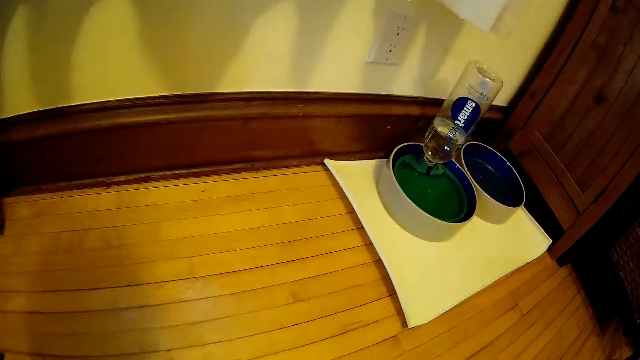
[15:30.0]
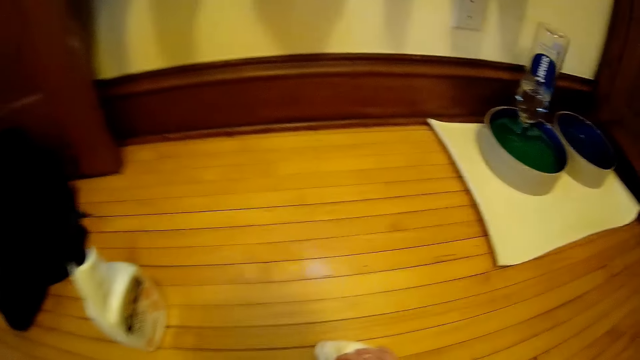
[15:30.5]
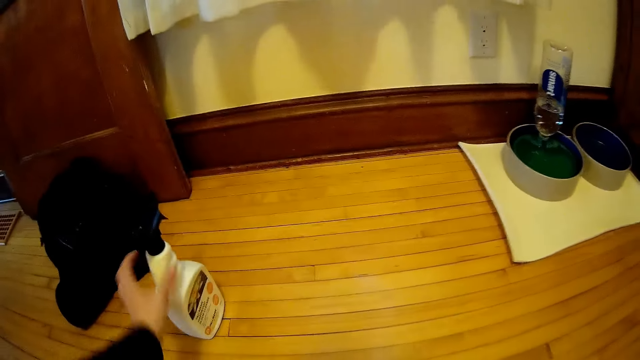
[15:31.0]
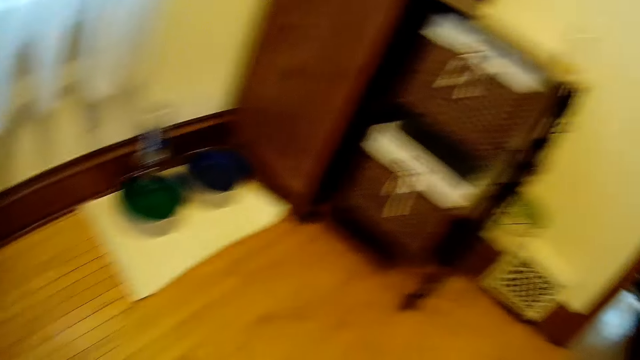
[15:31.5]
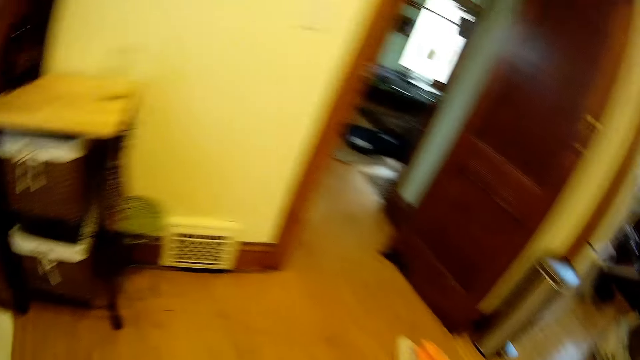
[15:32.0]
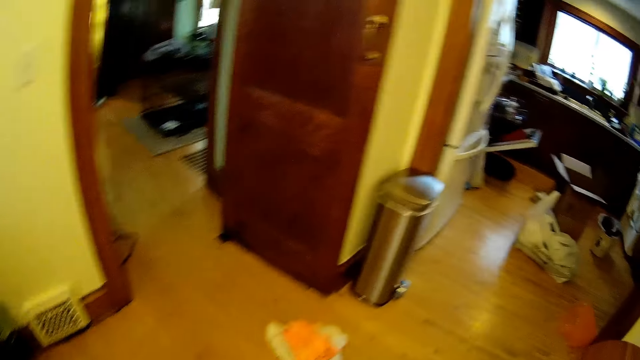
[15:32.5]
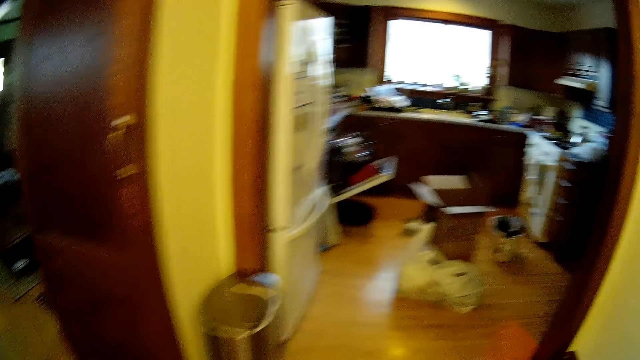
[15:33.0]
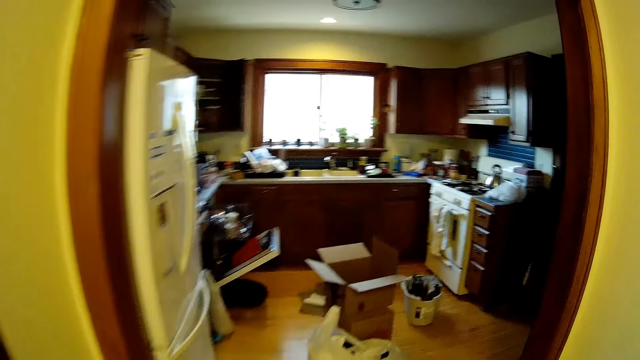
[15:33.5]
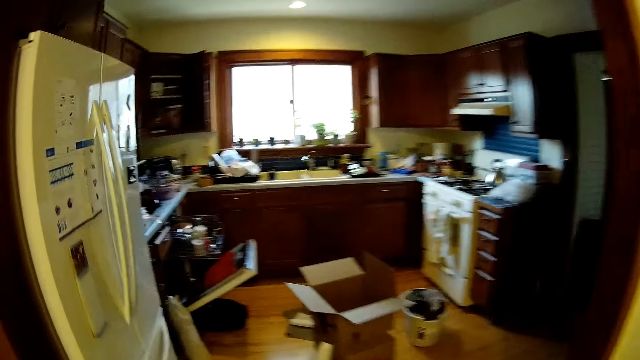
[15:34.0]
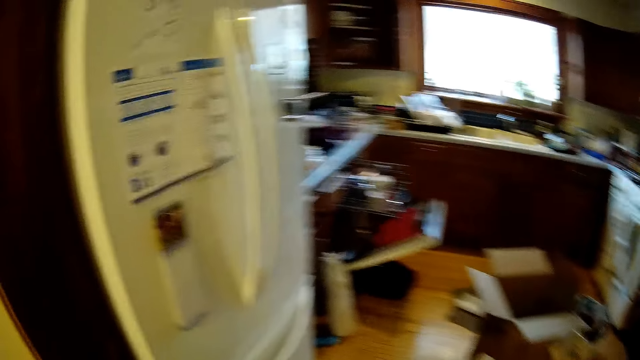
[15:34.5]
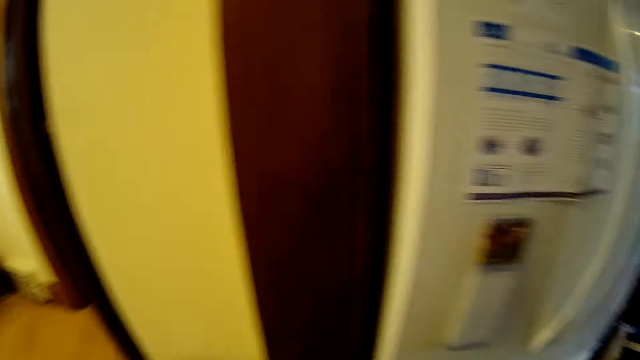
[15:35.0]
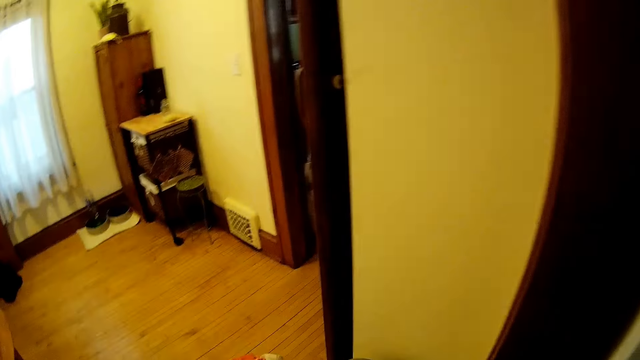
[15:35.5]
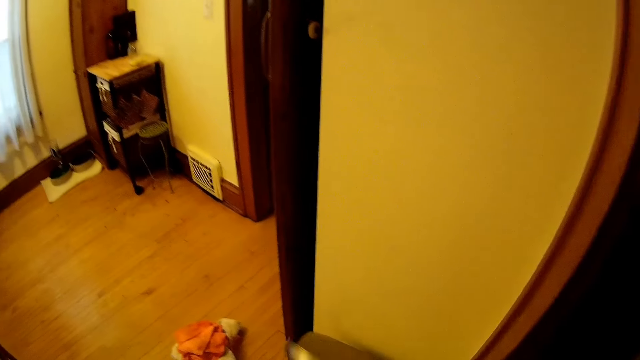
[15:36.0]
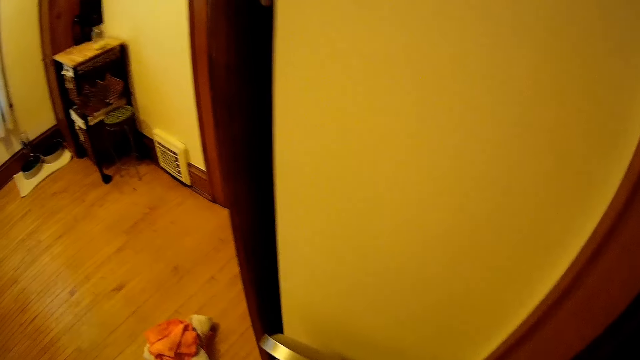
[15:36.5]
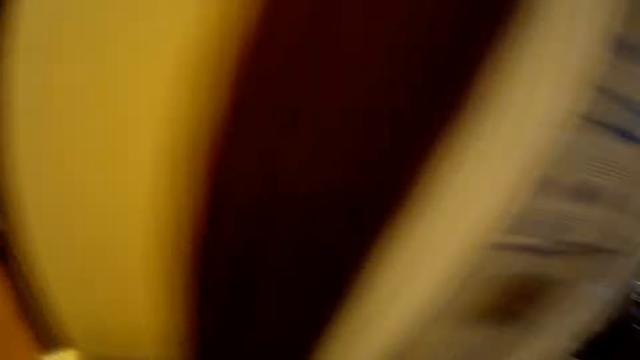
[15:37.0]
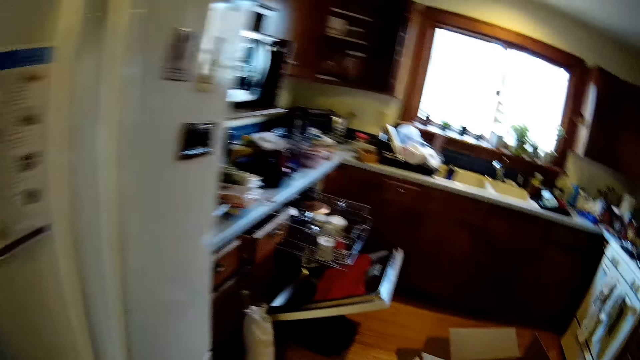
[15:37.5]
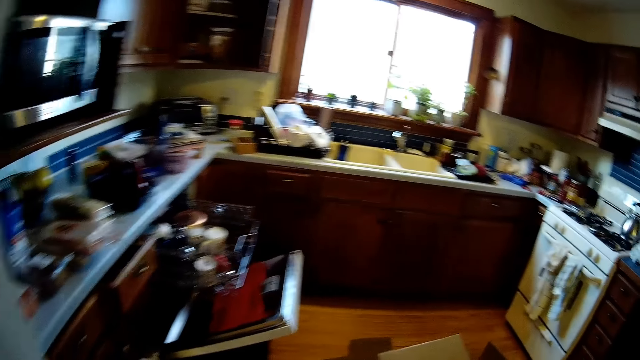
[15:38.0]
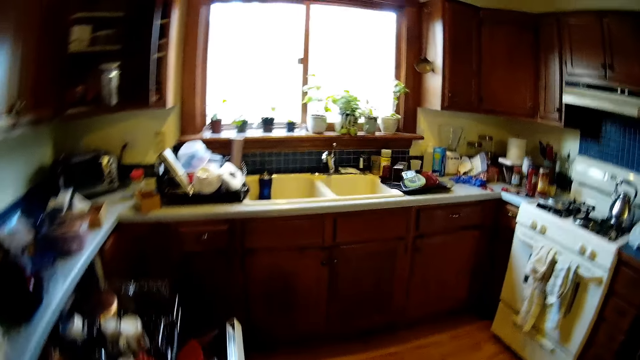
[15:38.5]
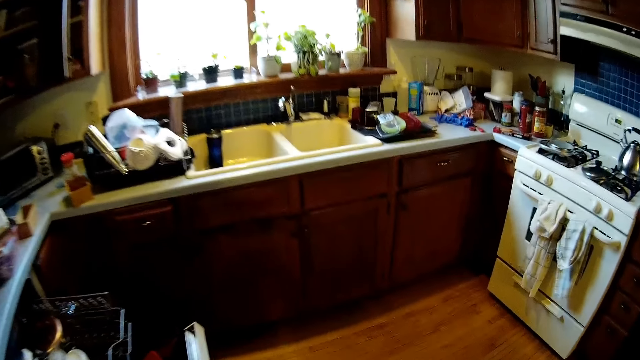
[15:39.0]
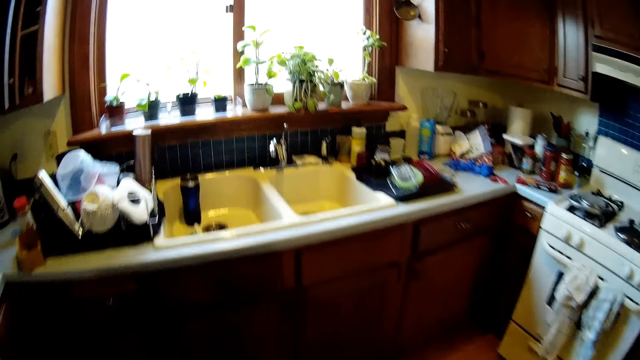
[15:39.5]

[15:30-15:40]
The camera wearer grabs a bottle of cleaner with her left hand. She walks. She opens a dustbin. She walks into the kitchen.

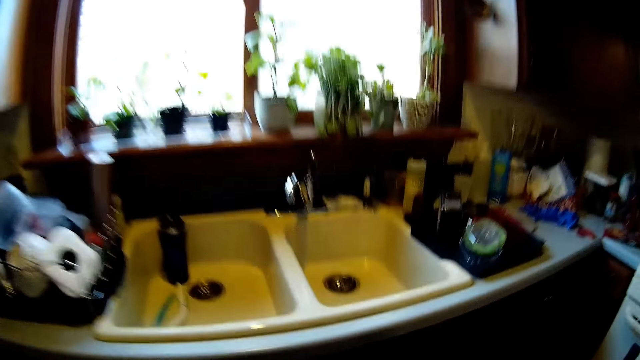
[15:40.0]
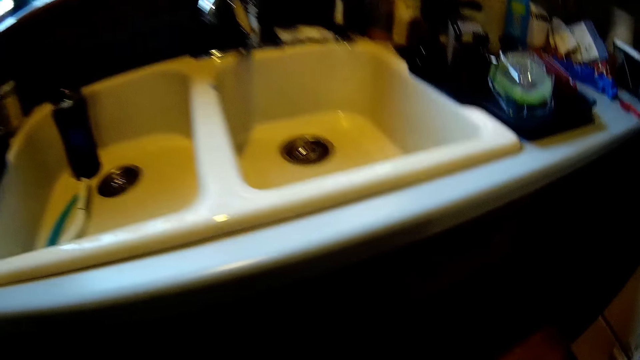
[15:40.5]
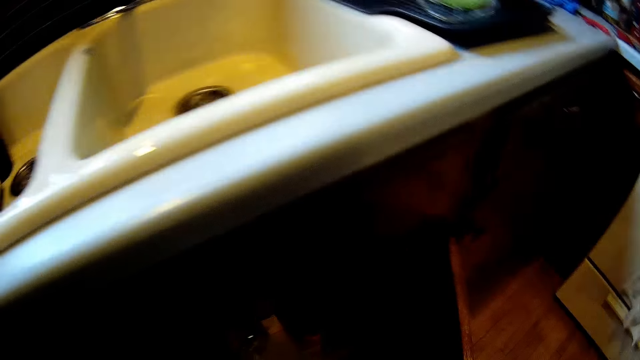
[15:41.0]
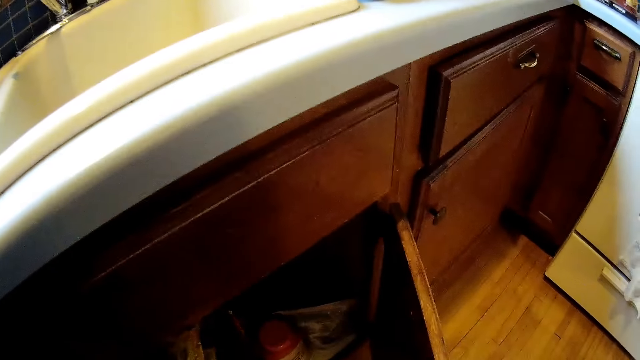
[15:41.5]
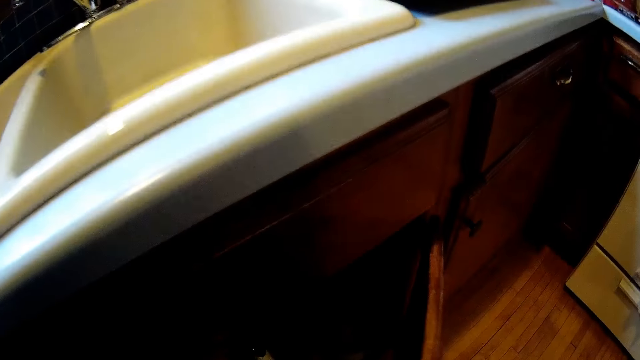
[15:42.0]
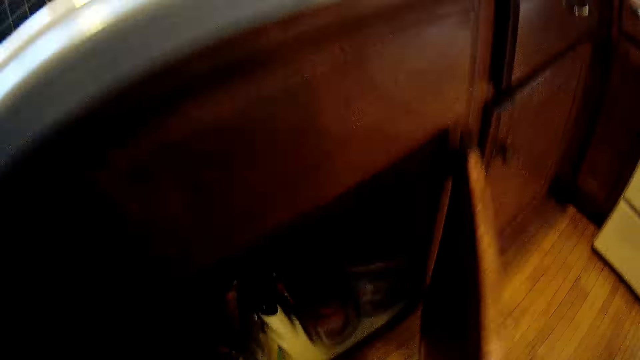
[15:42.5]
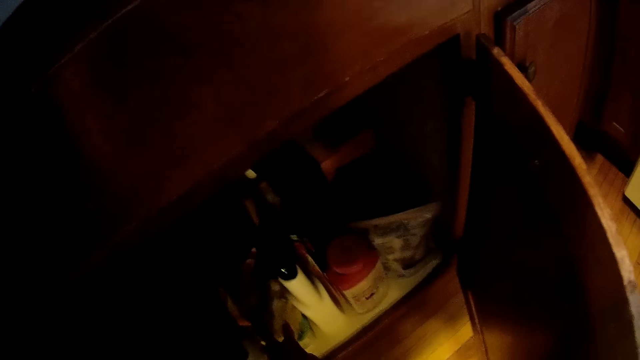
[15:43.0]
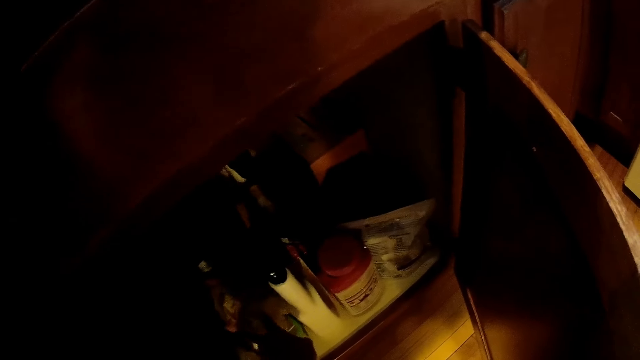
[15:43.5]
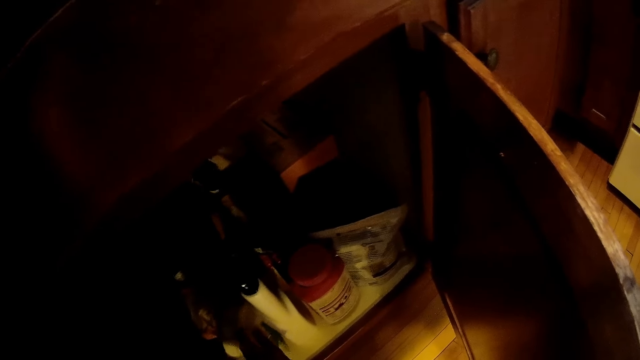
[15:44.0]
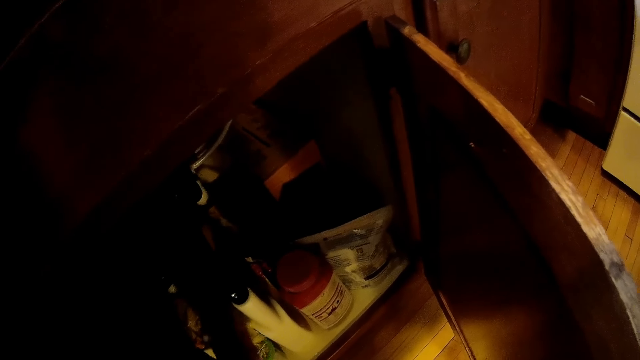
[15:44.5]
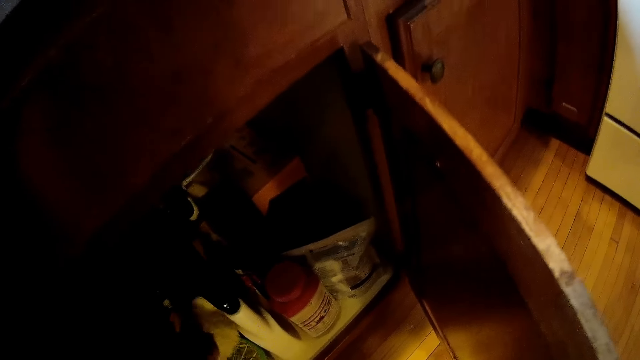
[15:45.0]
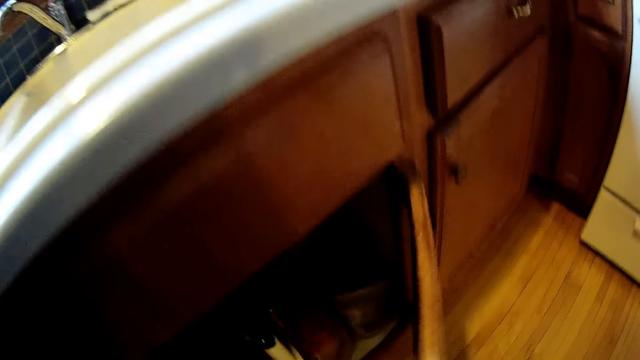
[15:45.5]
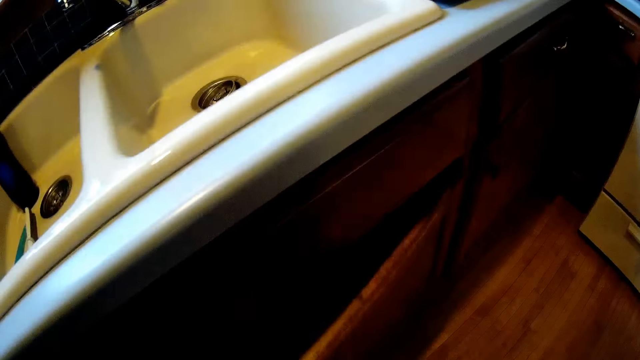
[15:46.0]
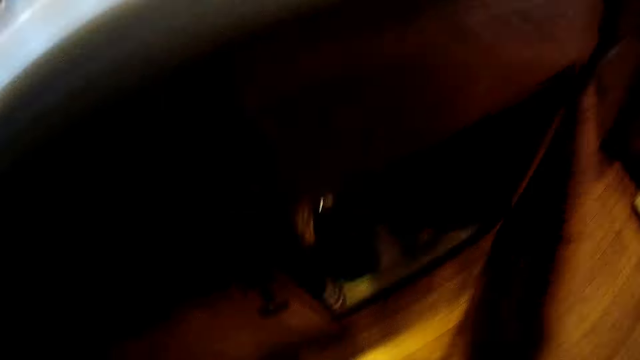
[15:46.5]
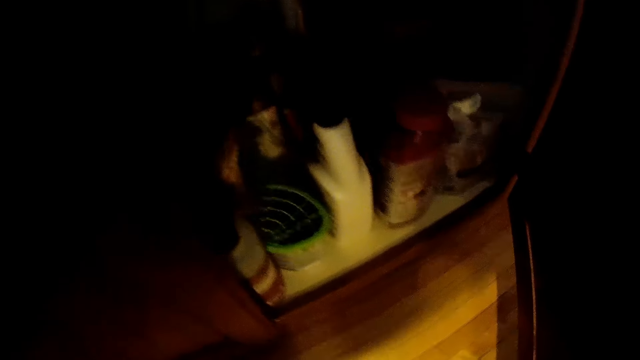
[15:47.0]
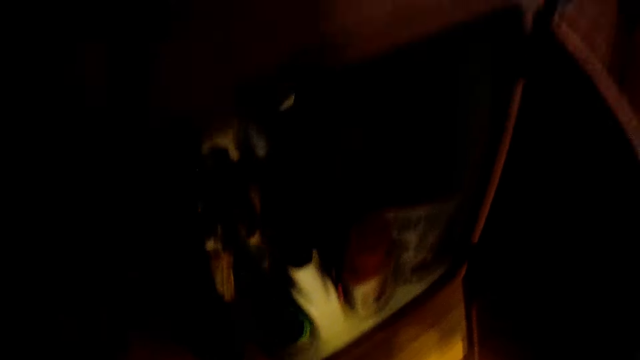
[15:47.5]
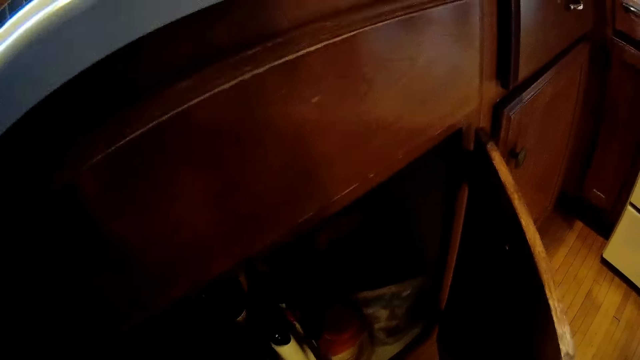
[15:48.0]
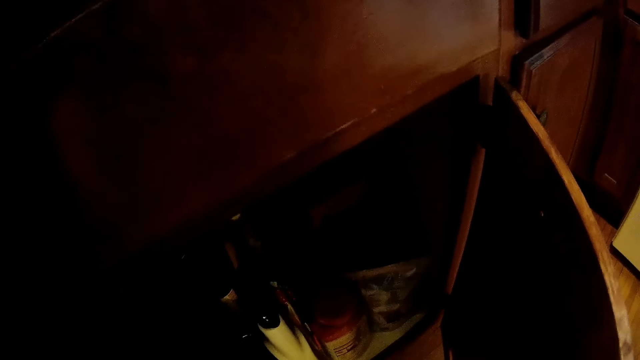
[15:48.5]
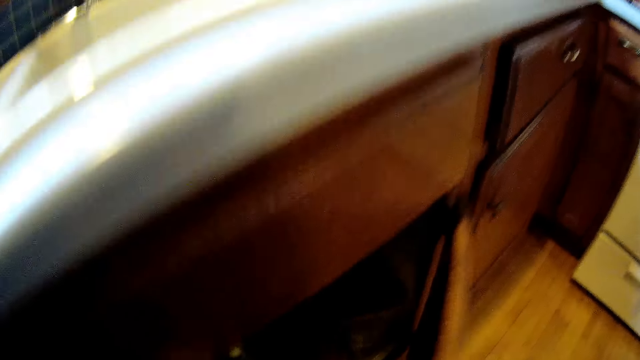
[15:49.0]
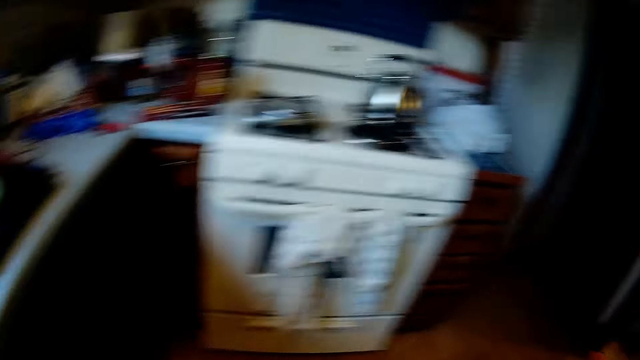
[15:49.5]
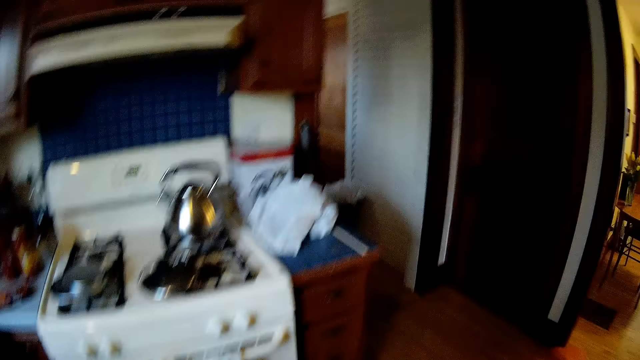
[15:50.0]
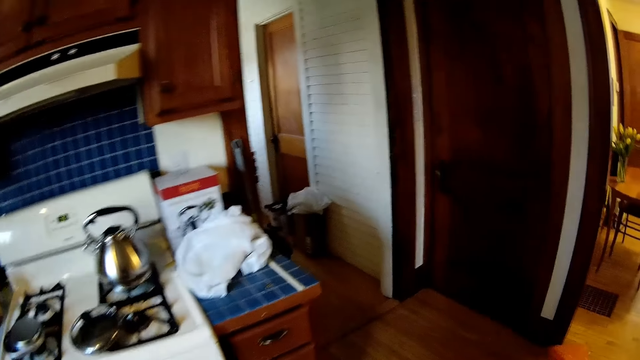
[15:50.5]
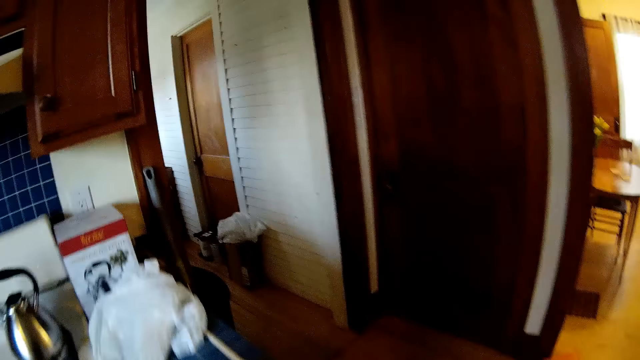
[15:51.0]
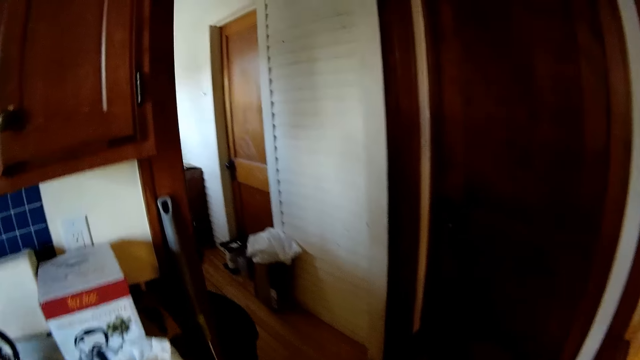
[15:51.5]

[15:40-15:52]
The camera wearer opens a cupboard or kitchen cabinet with her right hand. She takes a cloth from the cupboard with her left hand. She touches the cloth. She closes the kitchen cabinet. She opens the kitchen cabinet. She puts her hand in the kitchen cabinet. She takes a bottle of spray from the cupboard with her left hand. She closes the kitchen cabinet and walks.
